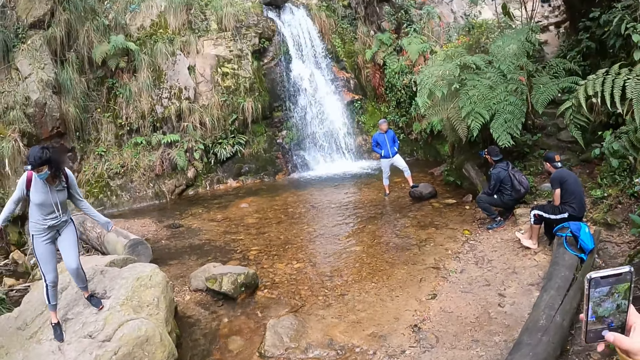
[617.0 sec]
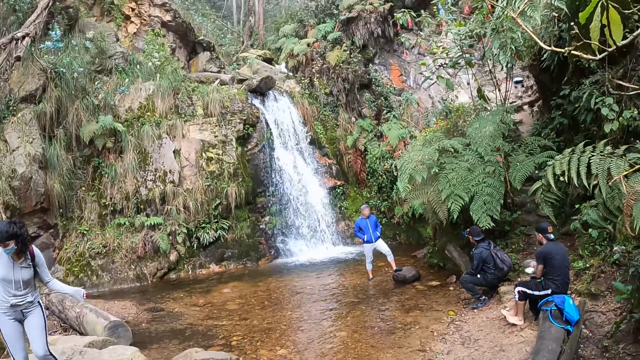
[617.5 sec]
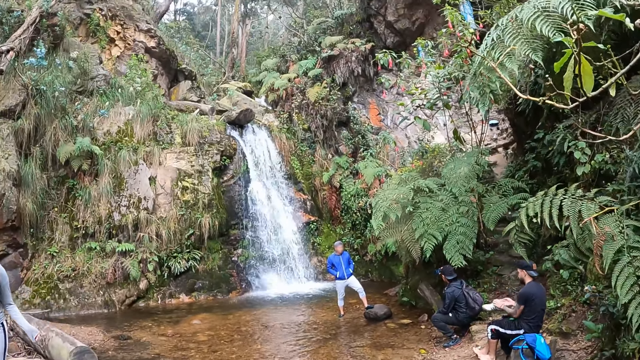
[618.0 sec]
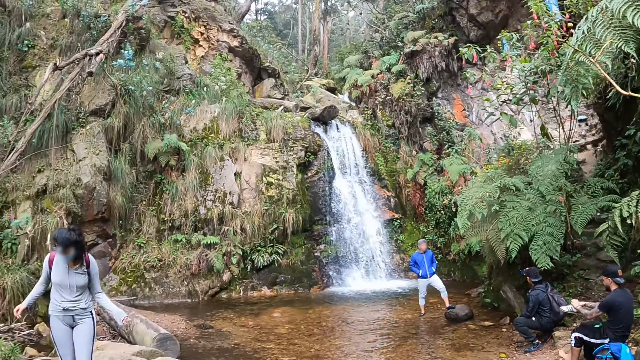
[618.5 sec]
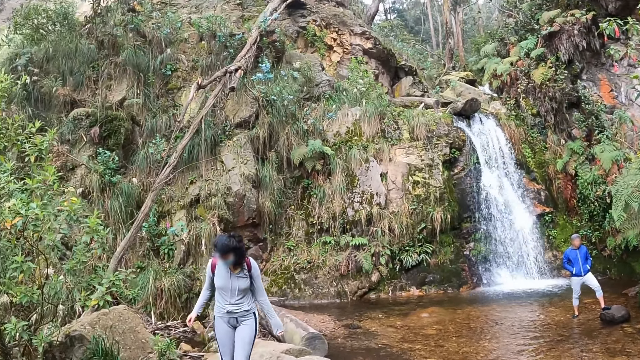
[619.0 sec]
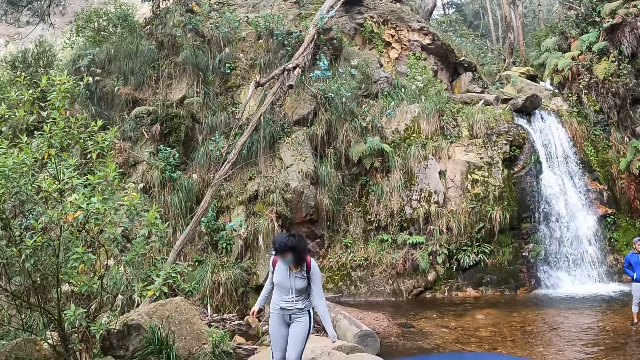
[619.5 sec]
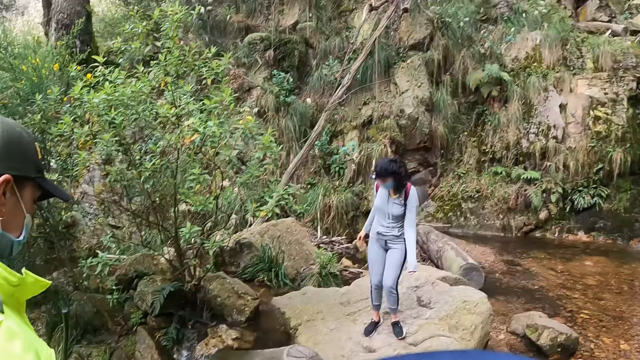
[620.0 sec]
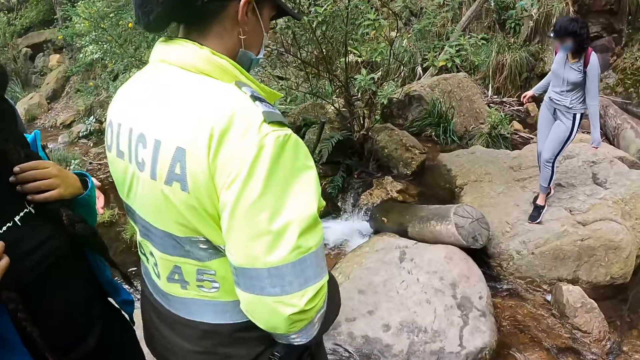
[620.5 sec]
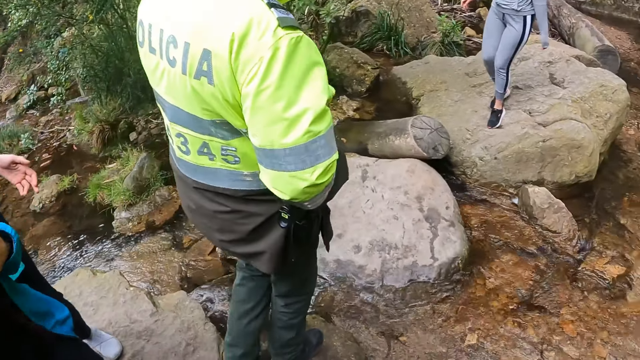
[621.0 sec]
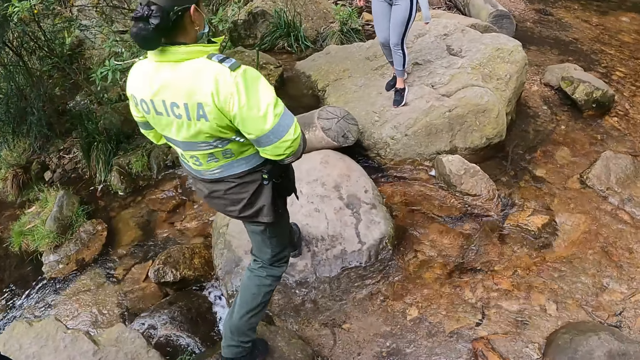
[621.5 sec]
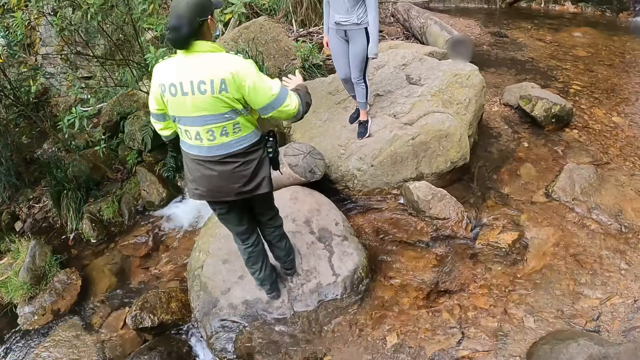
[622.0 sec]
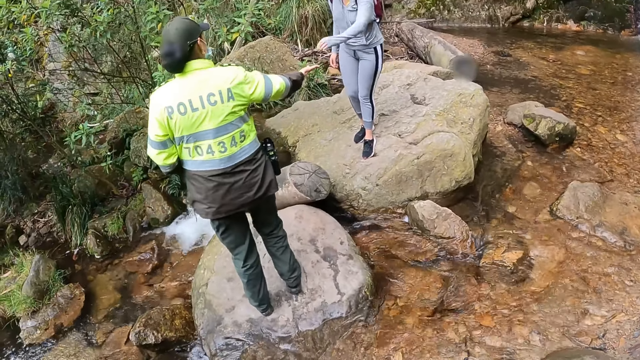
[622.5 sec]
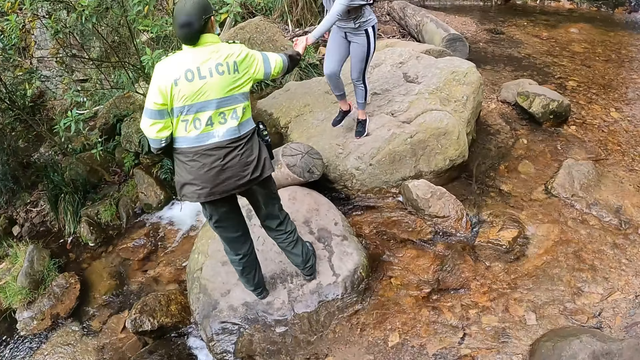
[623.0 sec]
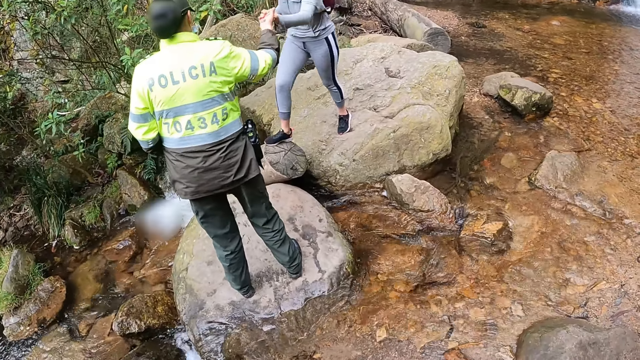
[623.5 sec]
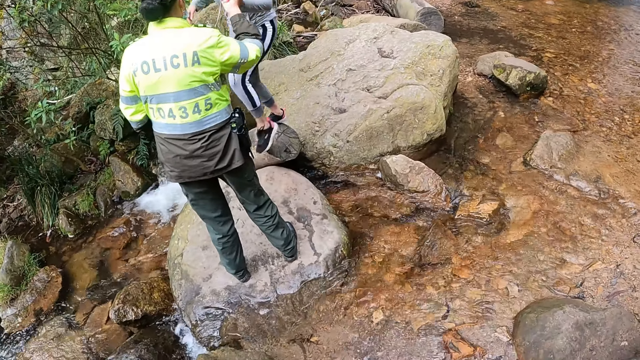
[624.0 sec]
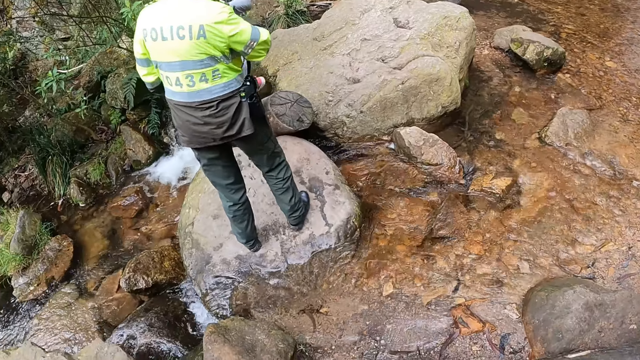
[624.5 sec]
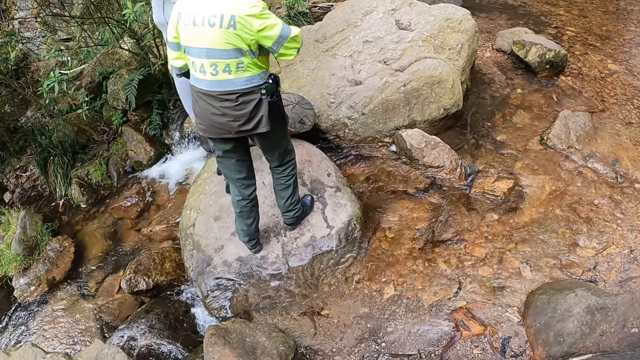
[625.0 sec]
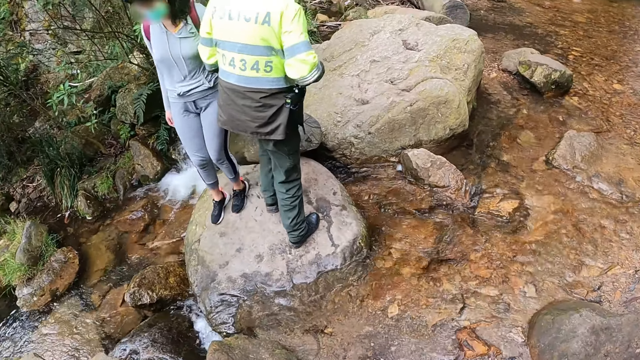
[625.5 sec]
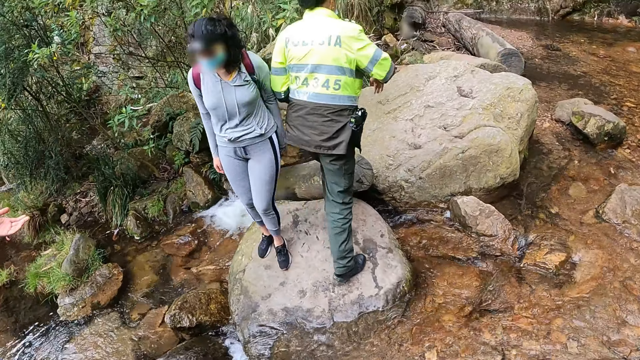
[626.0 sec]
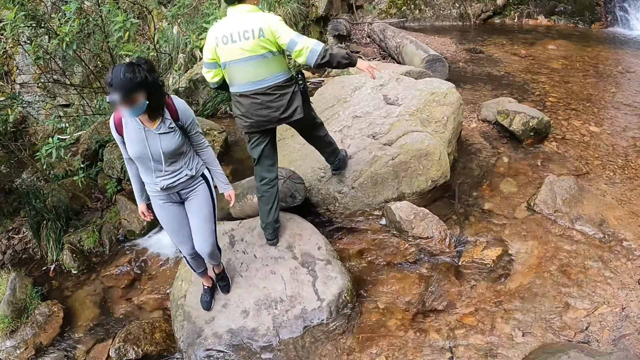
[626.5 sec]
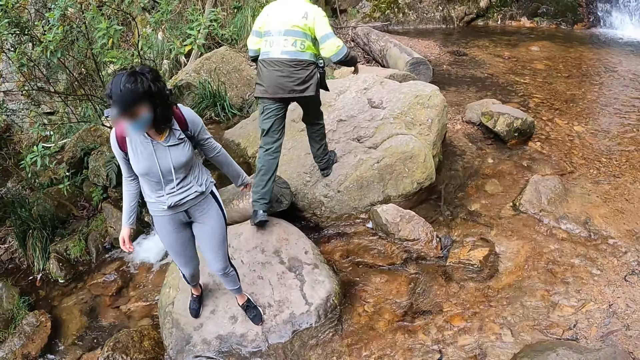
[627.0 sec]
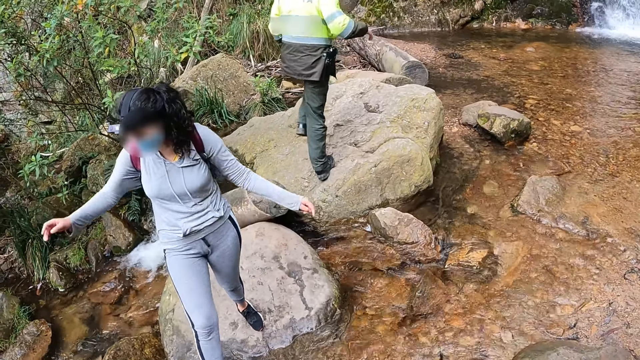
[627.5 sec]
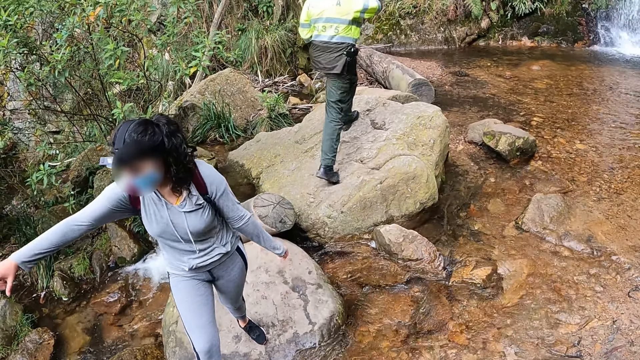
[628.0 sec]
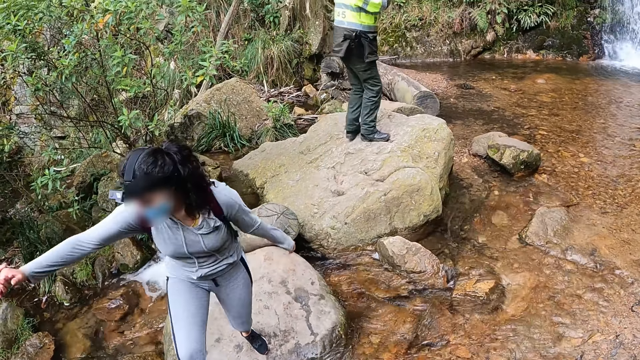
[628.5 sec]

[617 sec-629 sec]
The camera wearer lifts a phone. The man picks up the shoes from the ground with both hands. A woman walks on the rocks. Another man walks past the camera wearer. The woman holds another woman with her right hand. The other woman descends the rock. The other man steps on a rock.

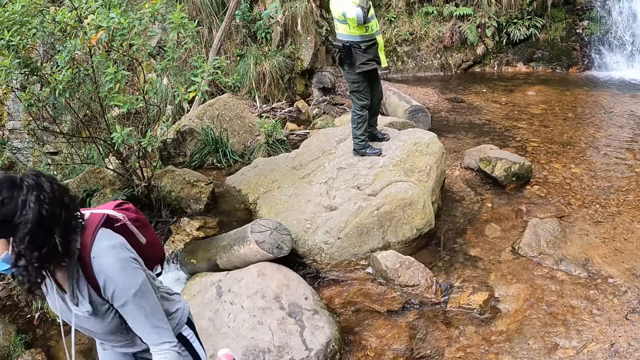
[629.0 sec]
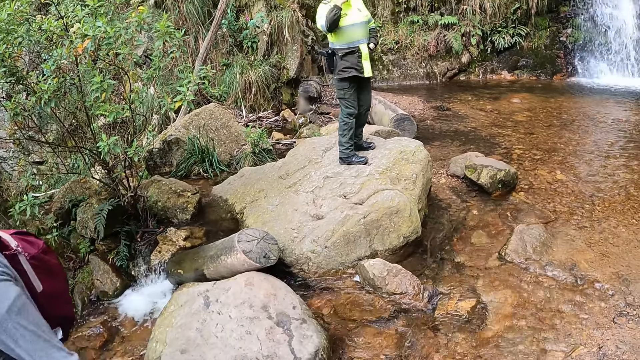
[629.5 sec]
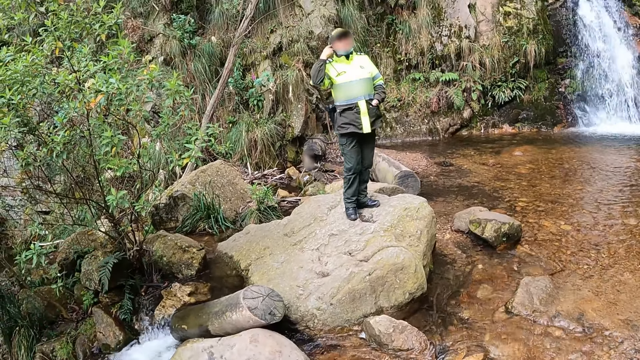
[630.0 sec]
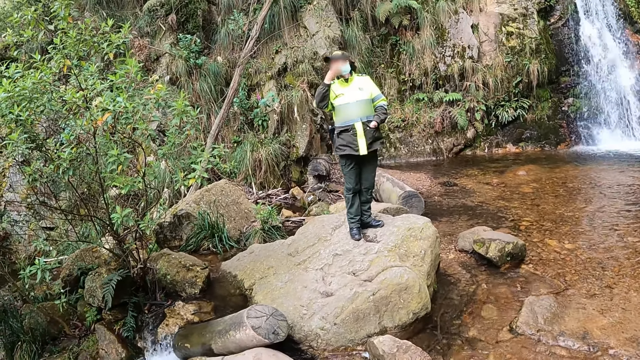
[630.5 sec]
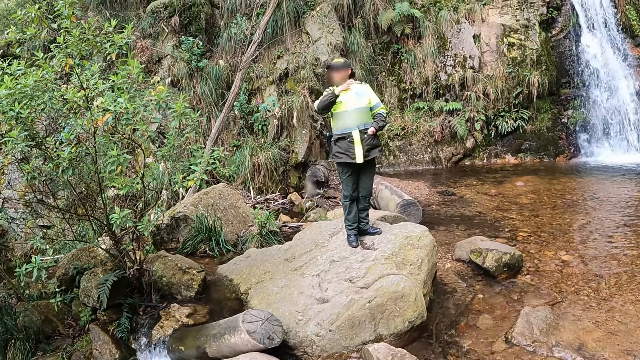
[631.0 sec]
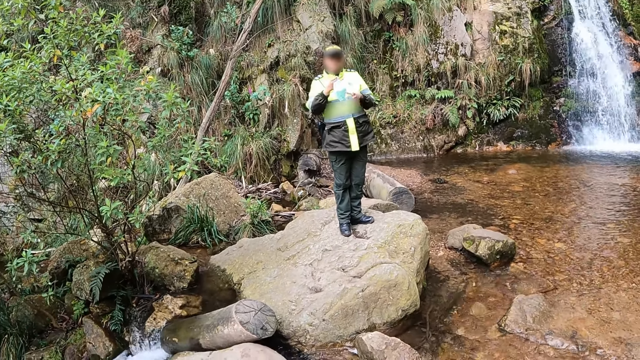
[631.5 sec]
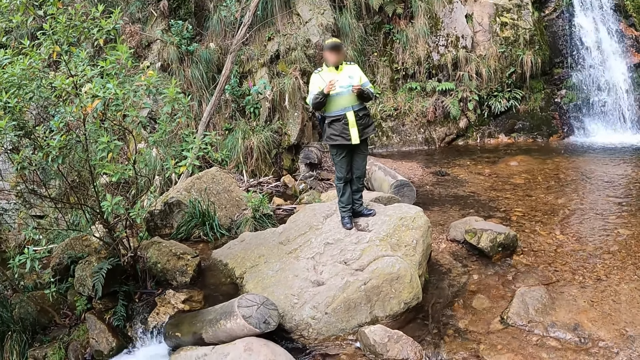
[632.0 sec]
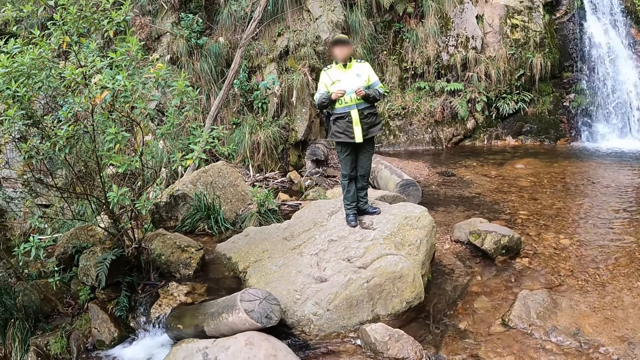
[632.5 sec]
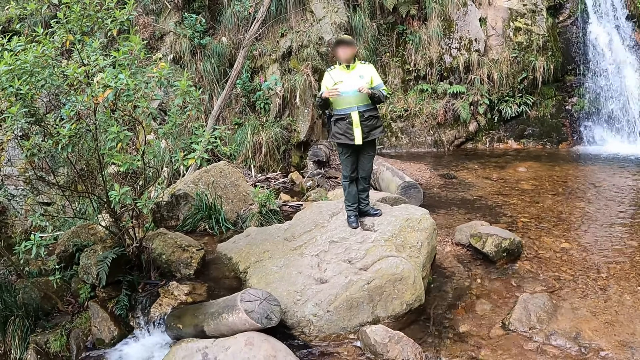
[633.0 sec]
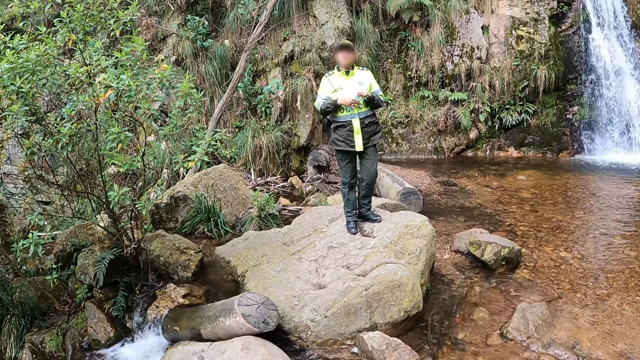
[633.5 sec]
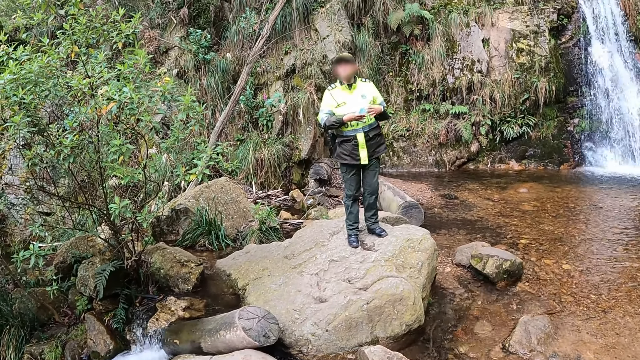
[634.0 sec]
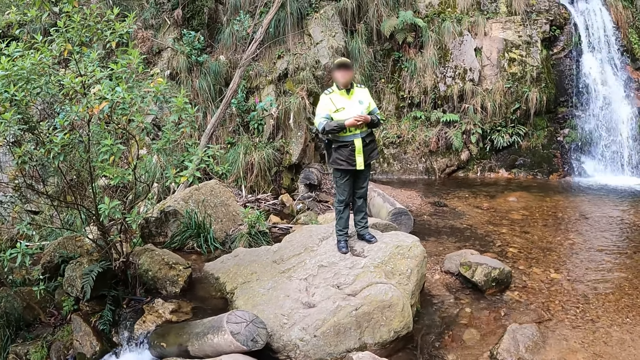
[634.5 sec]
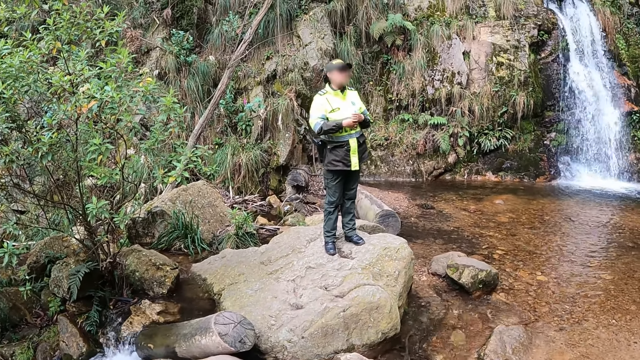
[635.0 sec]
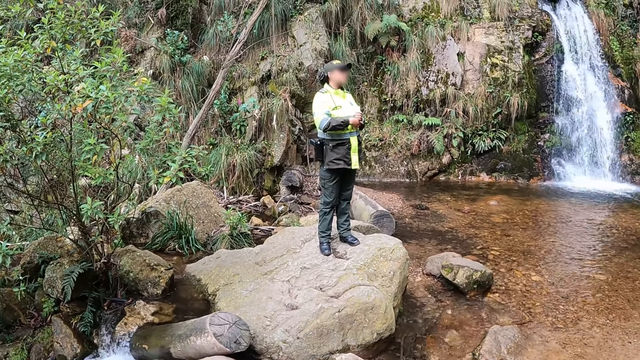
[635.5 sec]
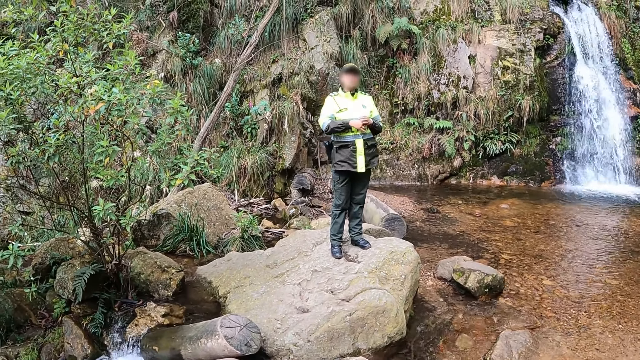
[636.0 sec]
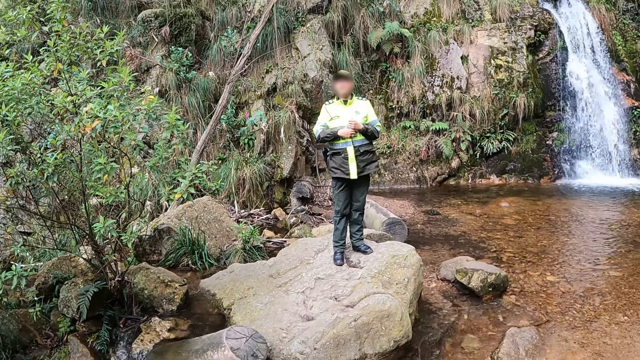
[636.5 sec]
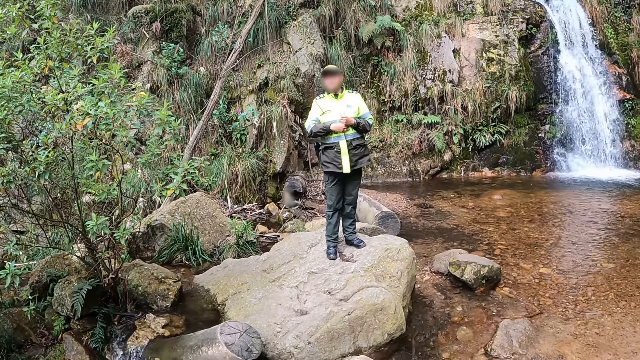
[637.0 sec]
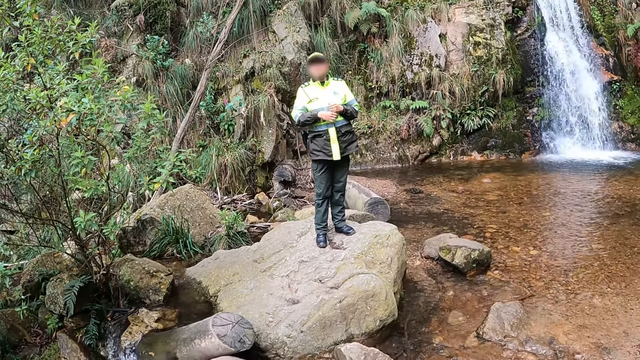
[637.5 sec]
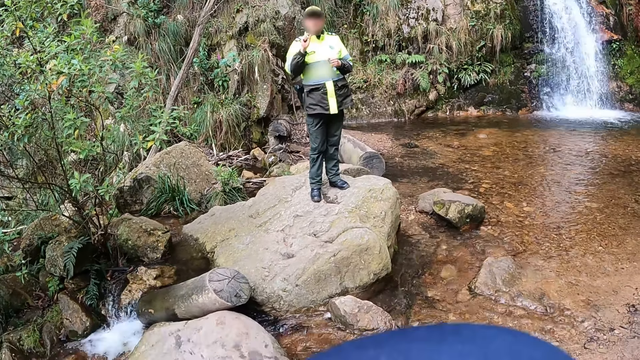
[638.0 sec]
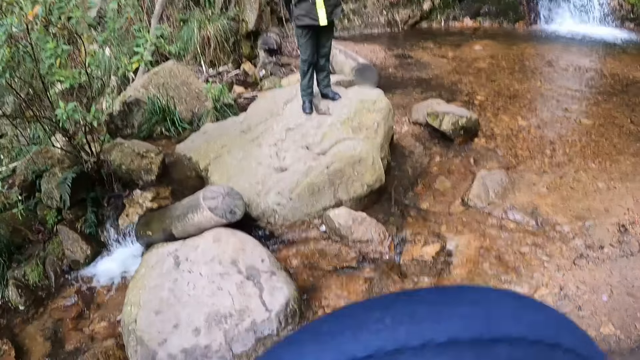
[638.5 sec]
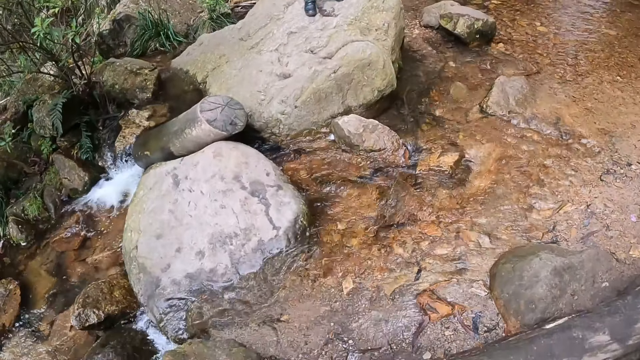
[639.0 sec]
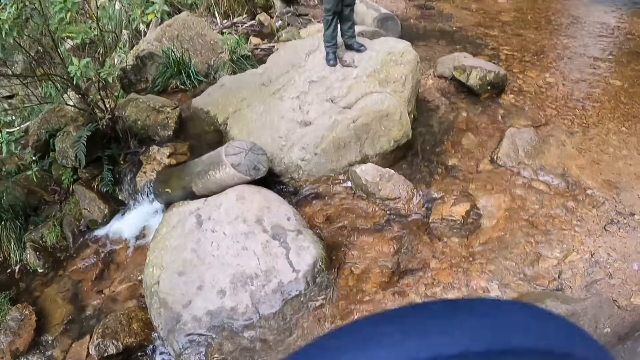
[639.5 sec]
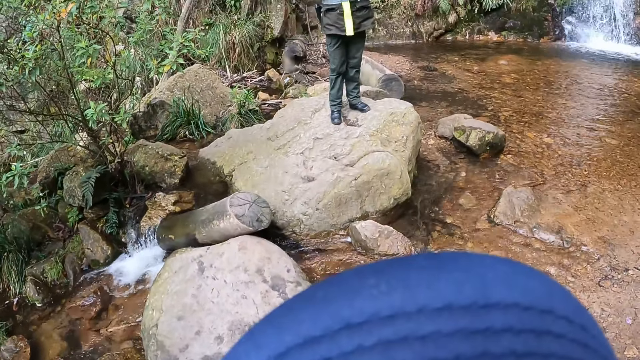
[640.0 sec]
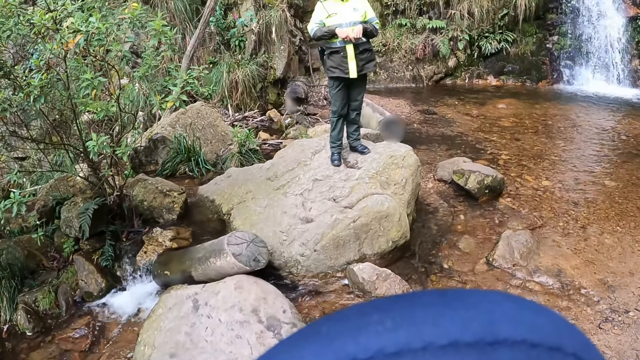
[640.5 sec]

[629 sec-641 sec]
A woman removes a face mask from her face with her right hand. The woman holds the face mask with both hands. The woman interacts with the camera wearer and a group of people. The woman folds the face mask. The camera wearer looks at the woman. They look at the water.
